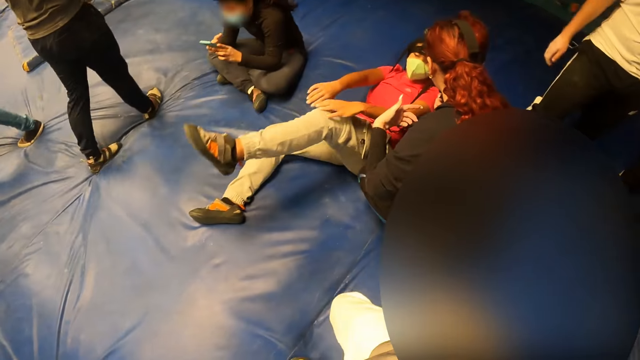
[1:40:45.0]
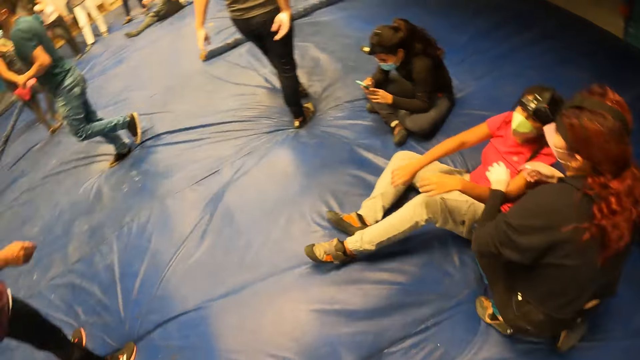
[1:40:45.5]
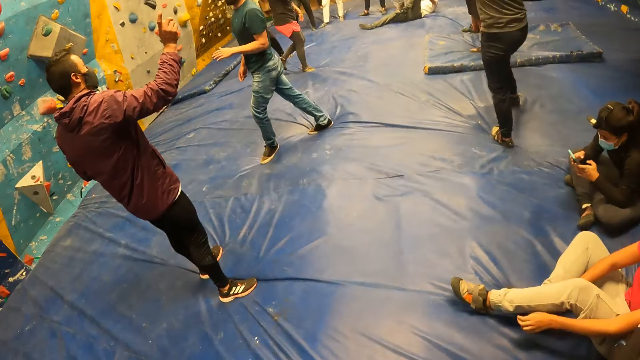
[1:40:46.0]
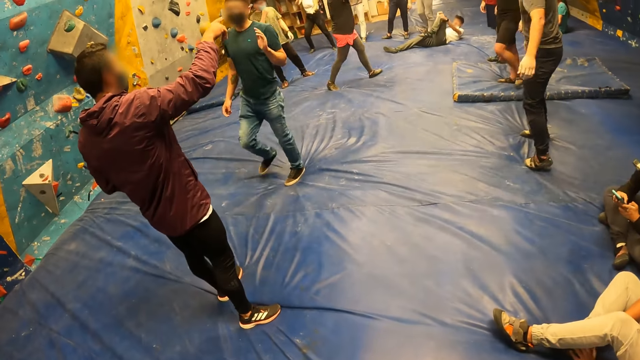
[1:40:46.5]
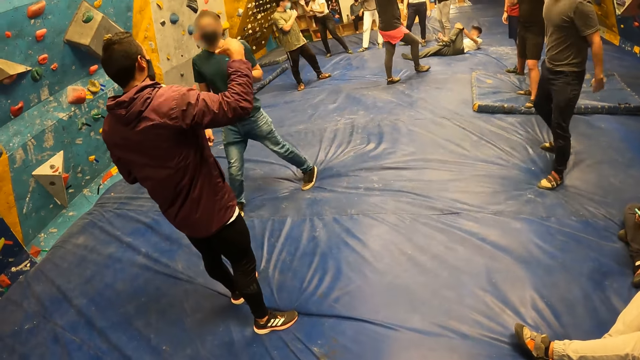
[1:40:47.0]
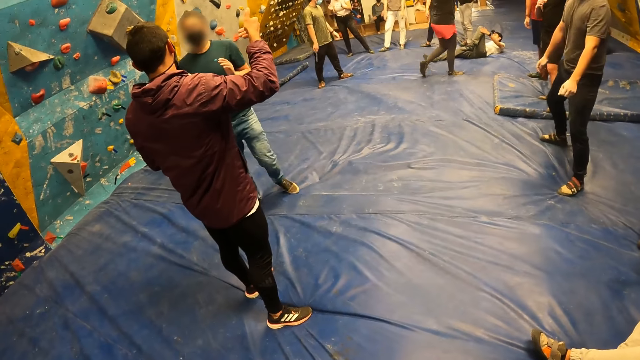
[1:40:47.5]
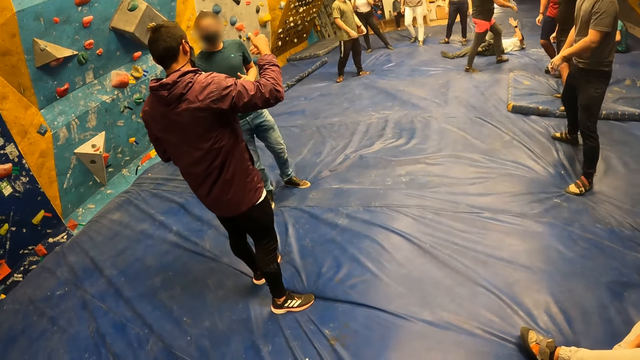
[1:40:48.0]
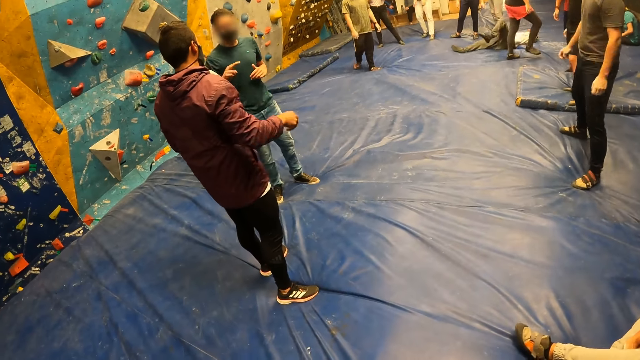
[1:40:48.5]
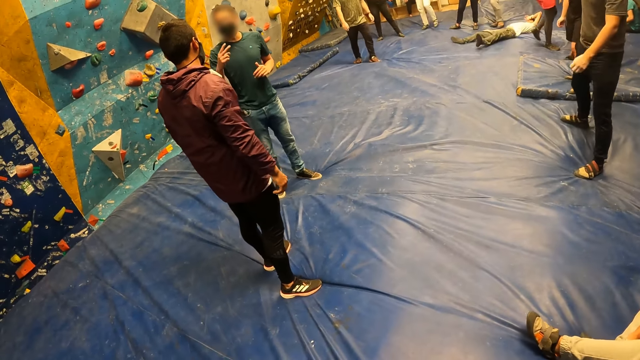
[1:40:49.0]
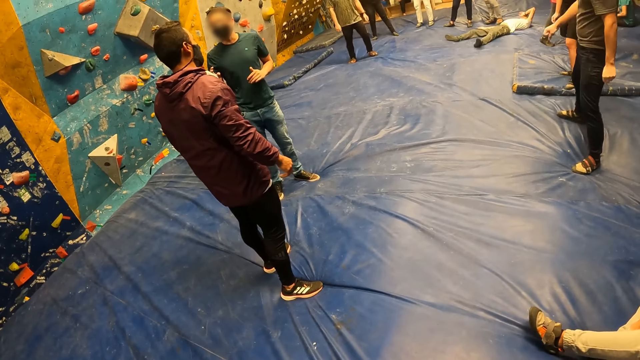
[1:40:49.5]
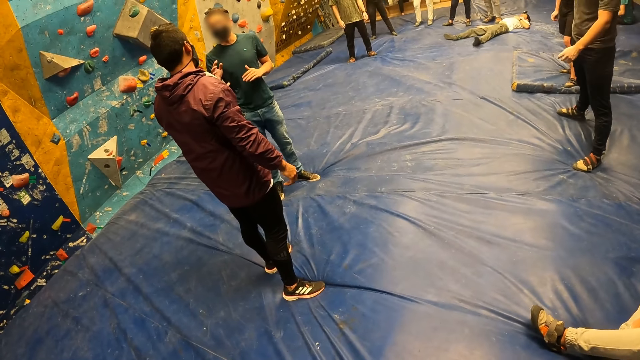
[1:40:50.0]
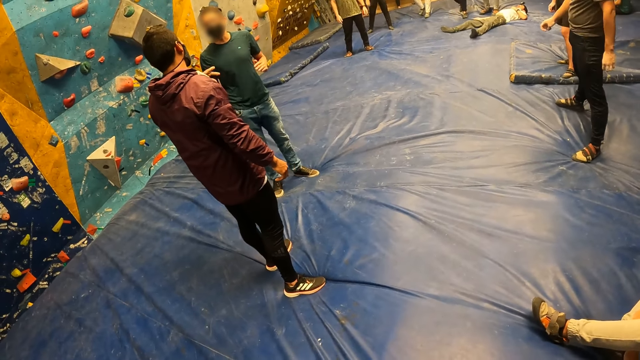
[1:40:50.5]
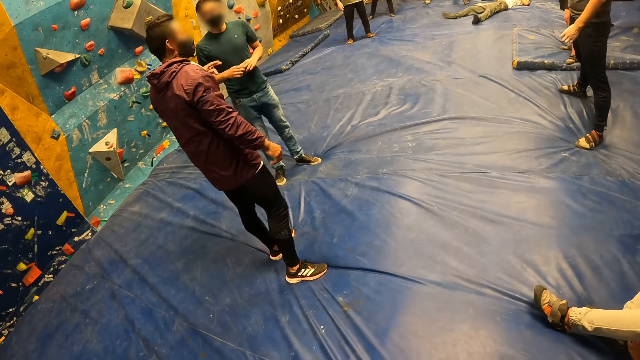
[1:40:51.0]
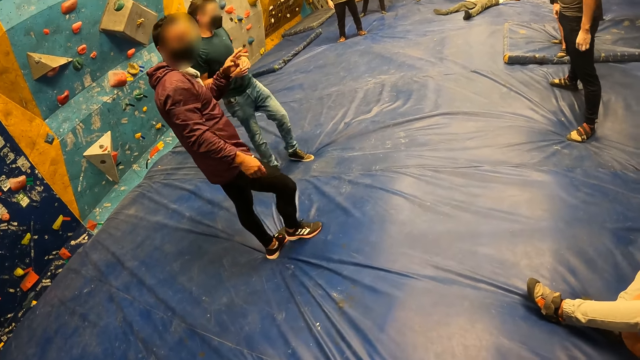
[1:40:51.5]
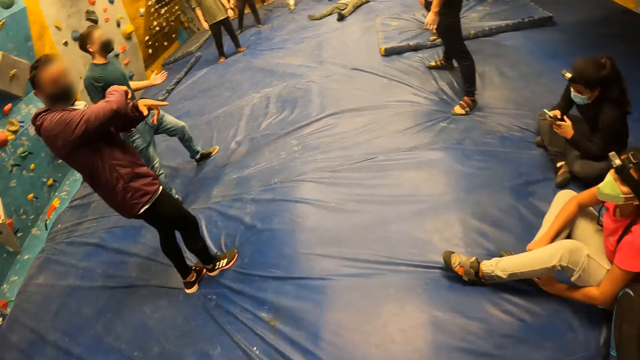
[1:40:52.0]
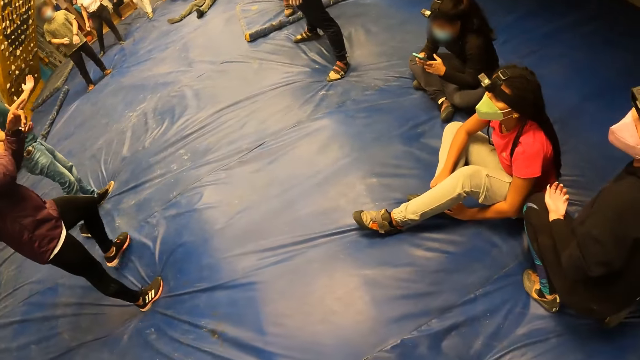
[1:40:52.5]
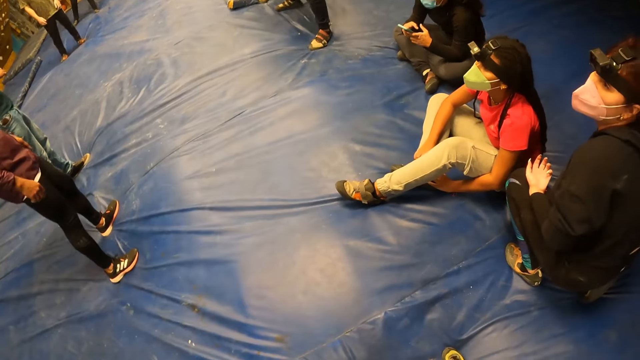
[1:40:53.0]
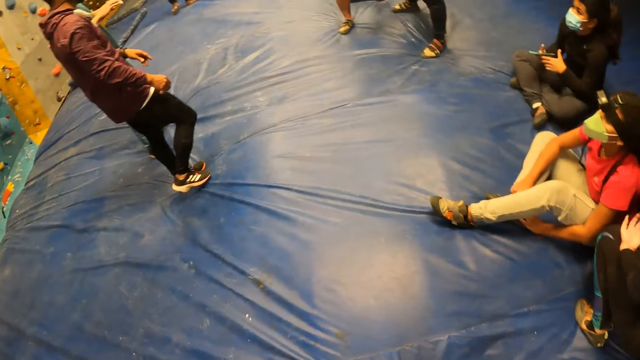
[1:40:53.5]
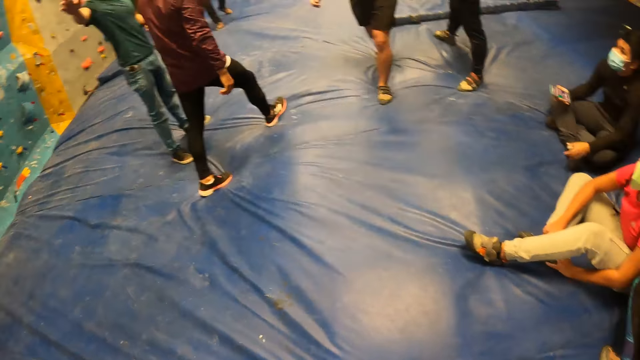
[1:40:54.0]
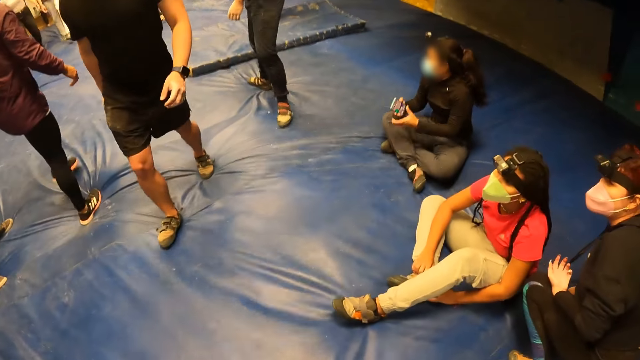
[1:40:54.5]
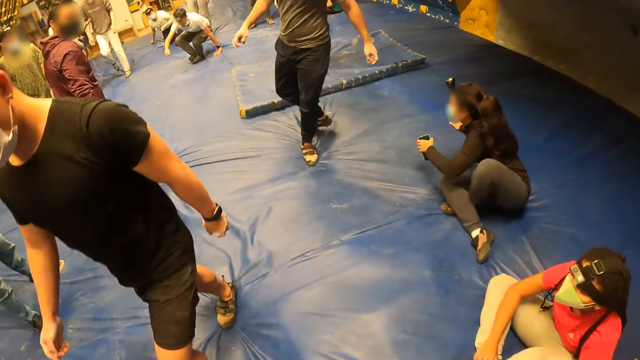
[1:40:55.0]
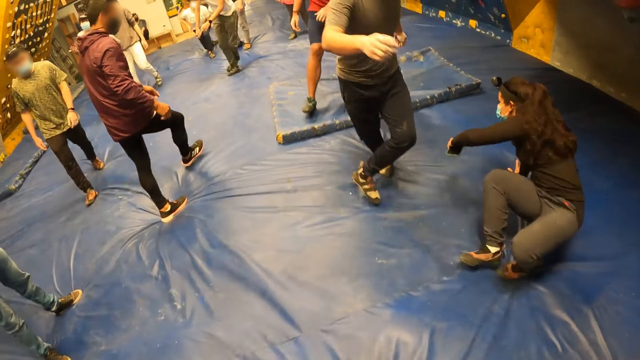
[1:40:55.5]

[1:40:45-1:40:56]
A man points his right hand. The man interacts with the group of people. The man converses with the camera wearer, a person, a woman and another woman.

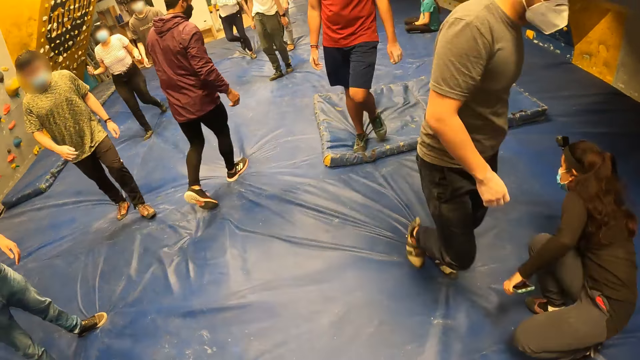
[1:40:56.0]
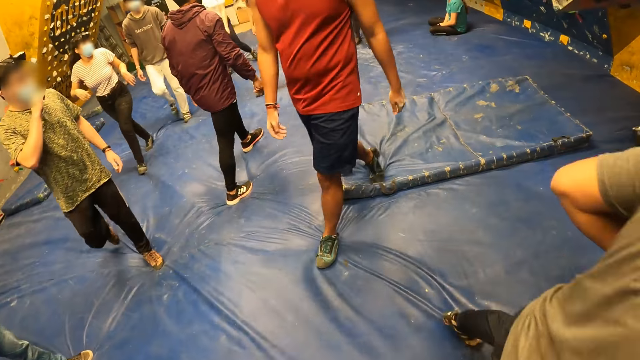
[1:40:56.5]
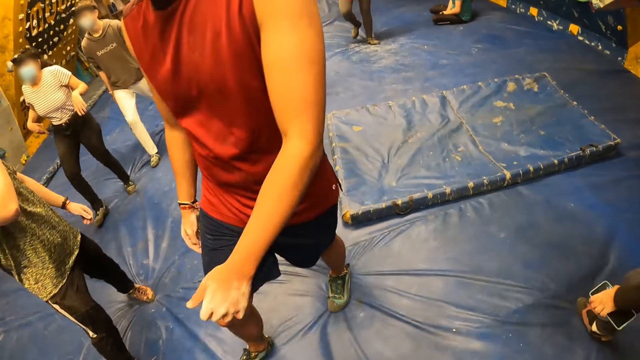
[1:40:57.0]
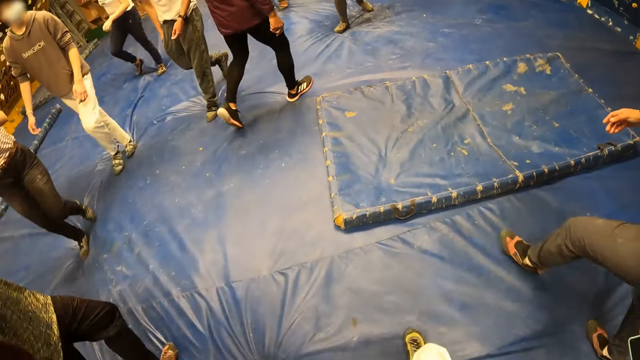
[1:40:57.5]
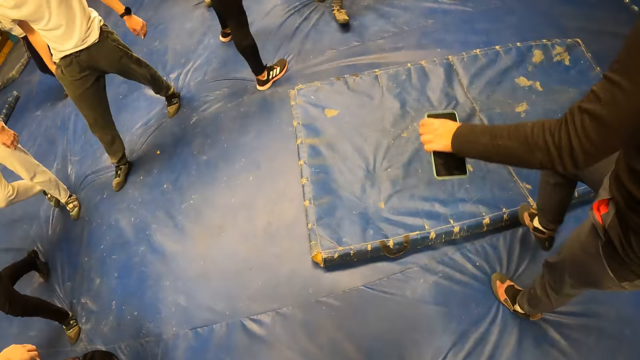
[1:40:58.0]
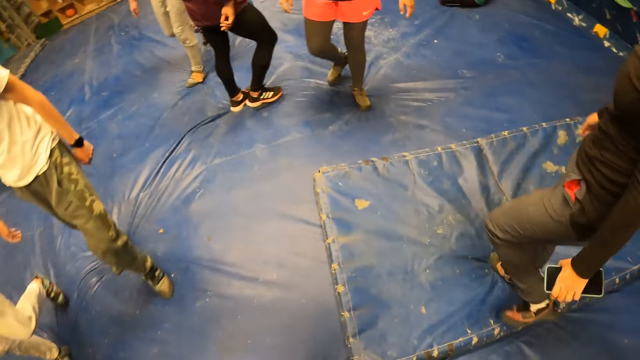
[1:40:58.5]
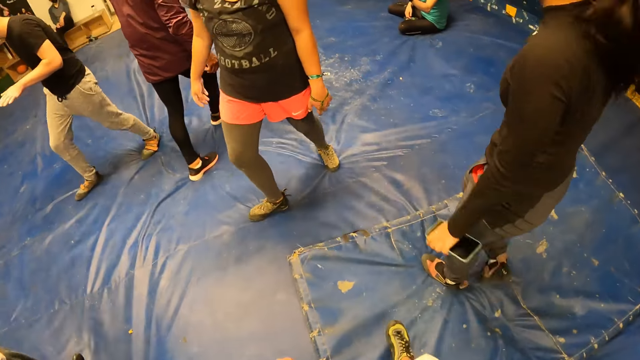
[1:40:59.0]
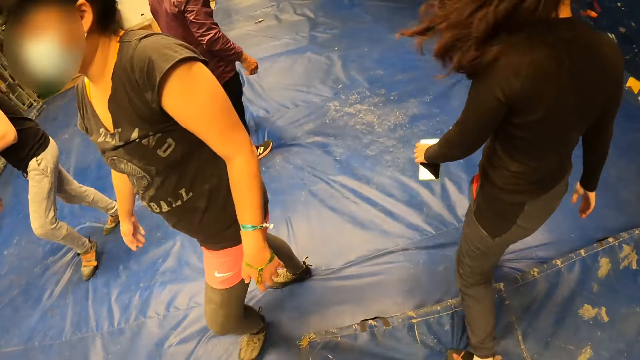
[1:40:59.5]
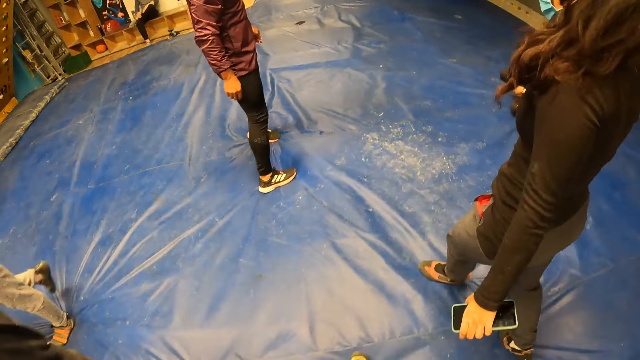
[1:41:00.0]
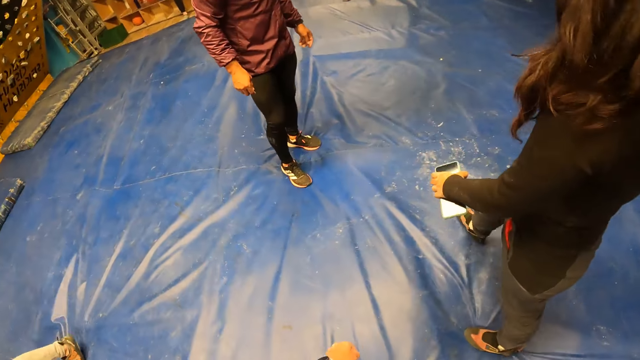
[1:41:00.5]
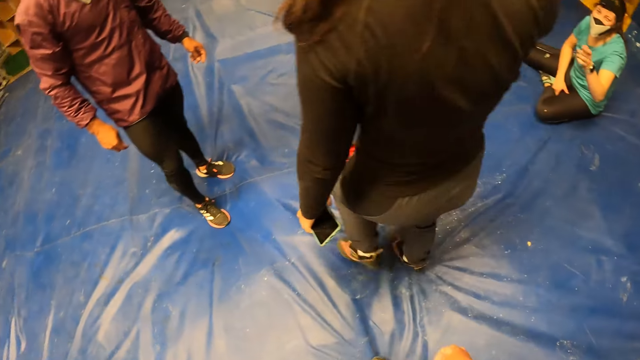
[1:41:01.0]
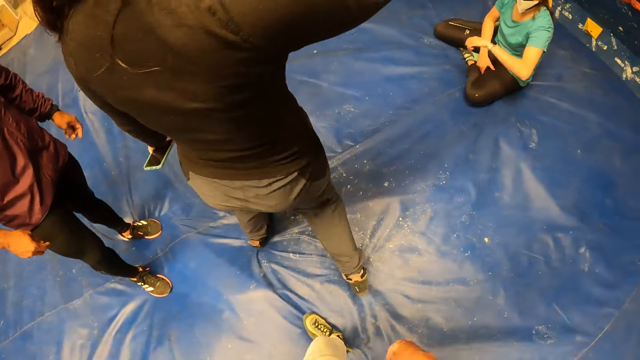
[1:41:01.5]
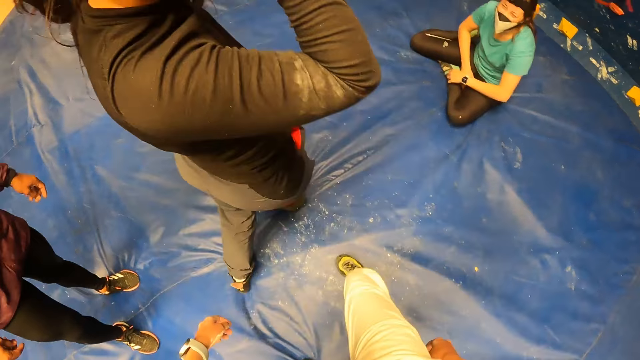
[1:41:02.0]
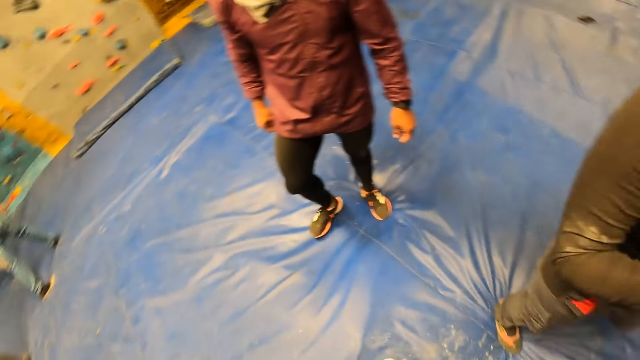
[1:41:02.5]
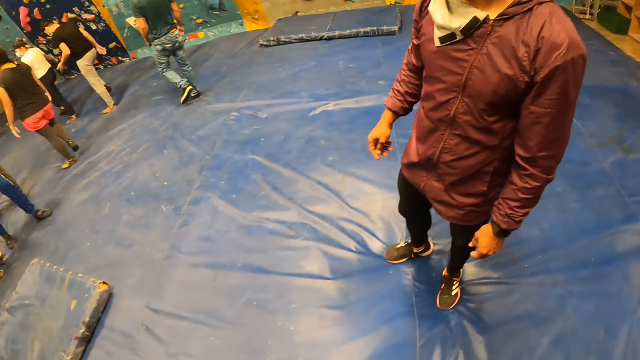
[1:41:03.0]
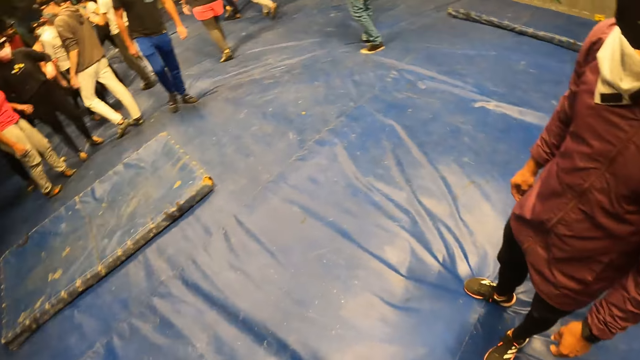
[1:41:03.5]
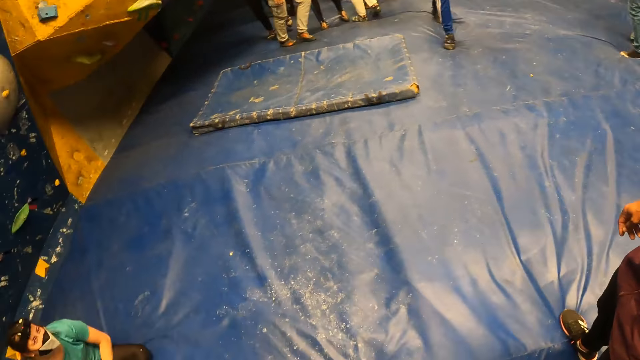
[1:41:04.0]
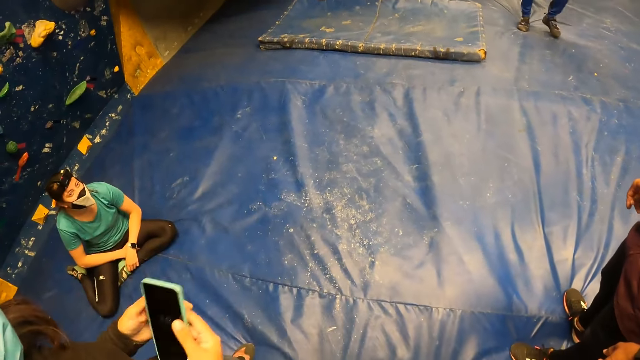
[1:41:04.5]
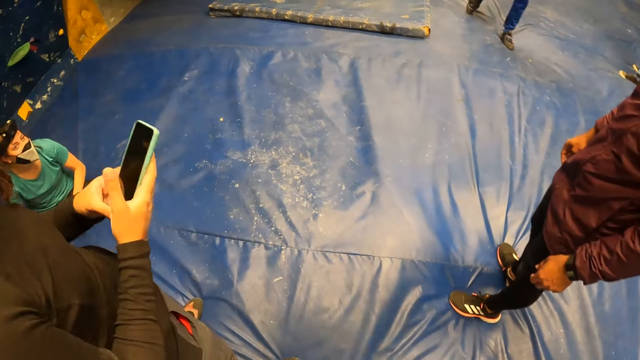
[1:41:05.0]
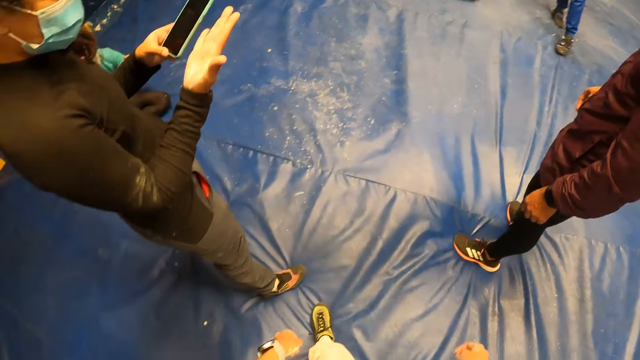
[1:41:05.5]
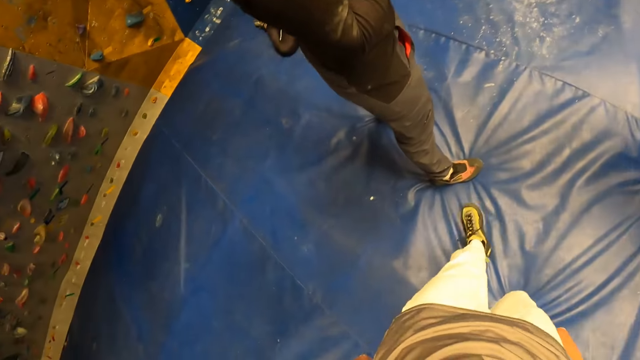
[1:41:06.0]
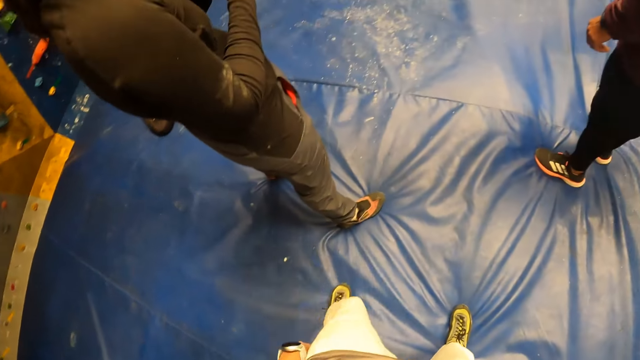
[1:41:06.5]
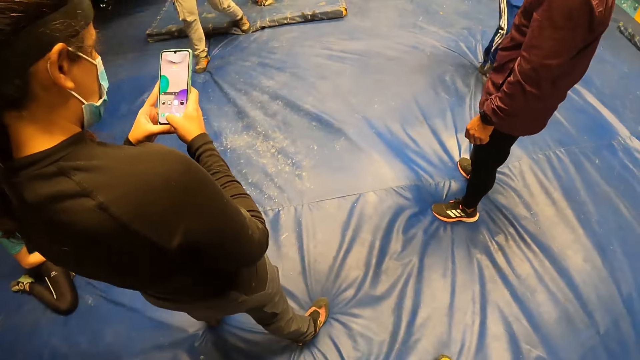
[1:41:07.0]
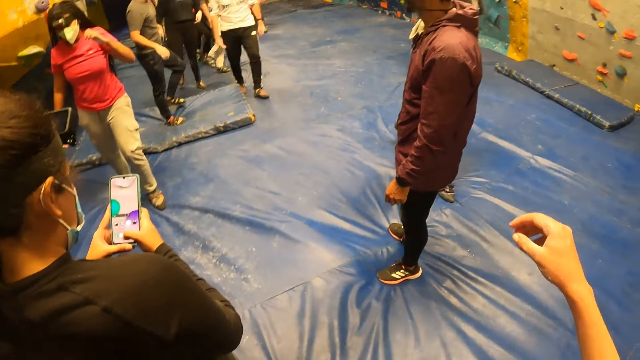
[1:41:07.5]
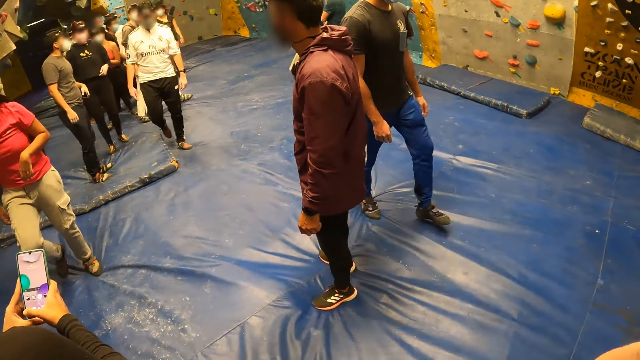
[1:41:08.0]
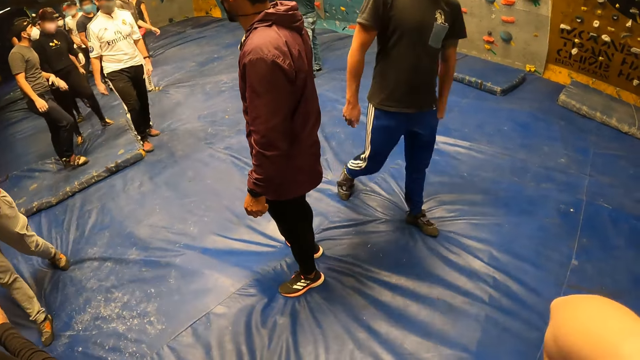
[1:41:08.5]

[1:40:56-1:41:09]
A woman walks across the climbing room. The woman operates the phone with both hands. The camera wearer lifts hands.
